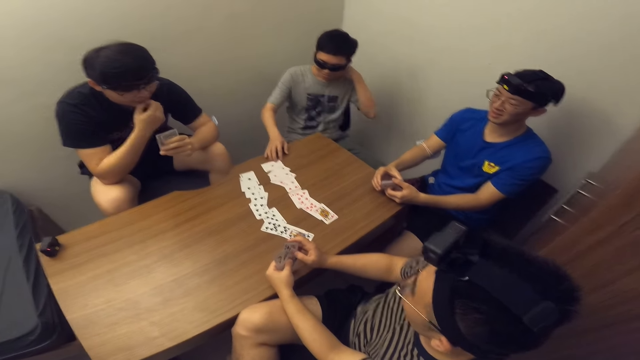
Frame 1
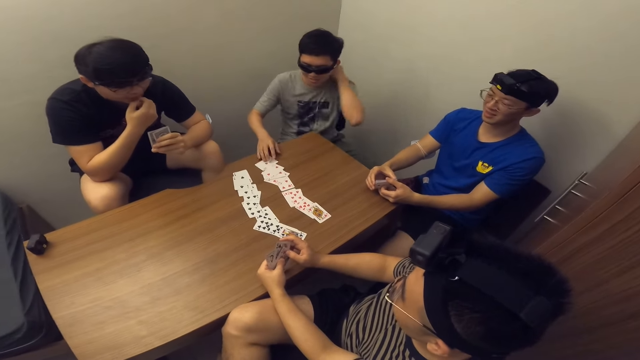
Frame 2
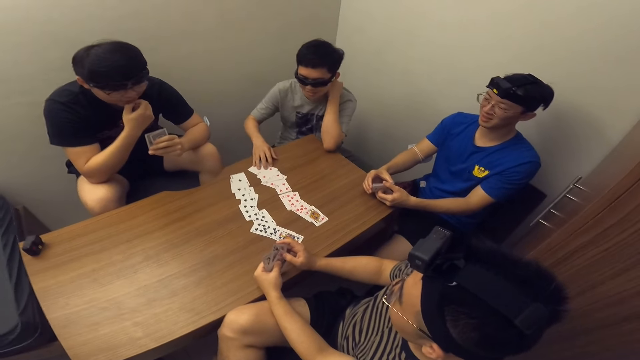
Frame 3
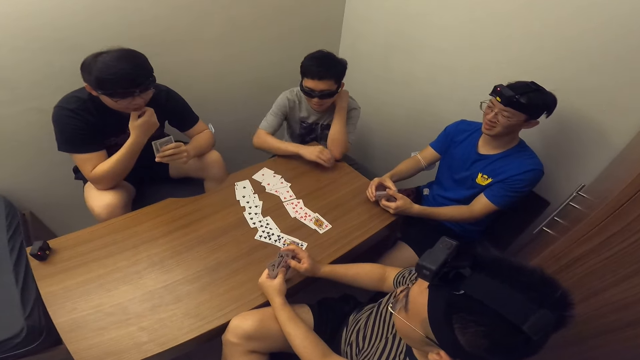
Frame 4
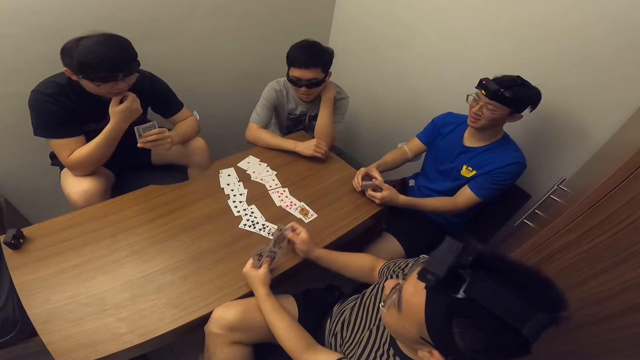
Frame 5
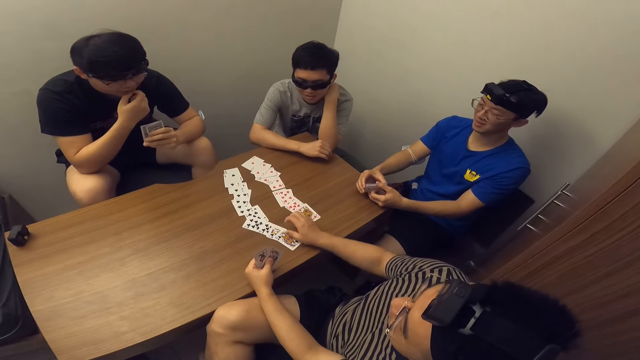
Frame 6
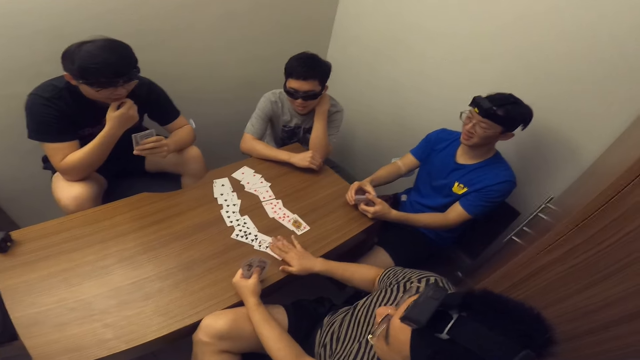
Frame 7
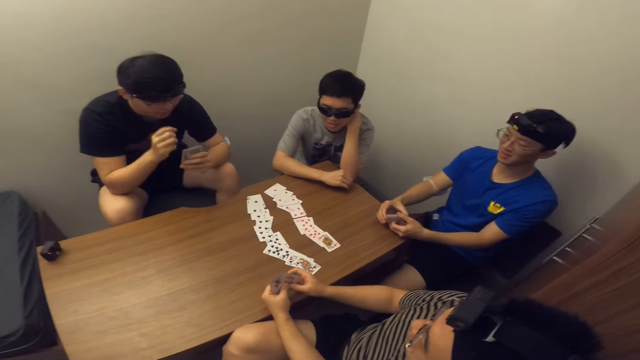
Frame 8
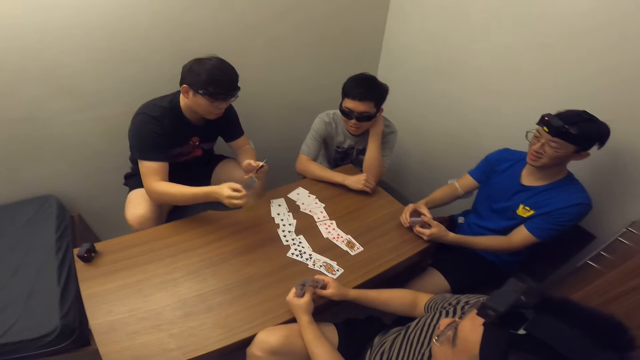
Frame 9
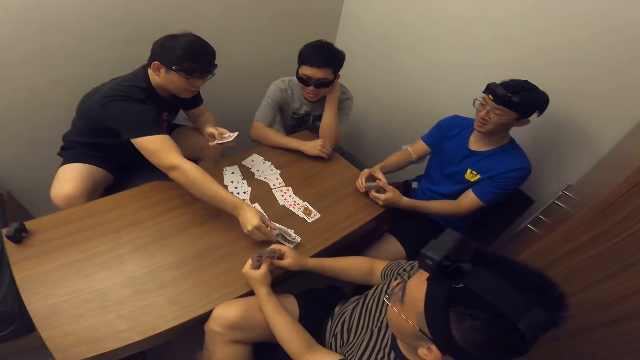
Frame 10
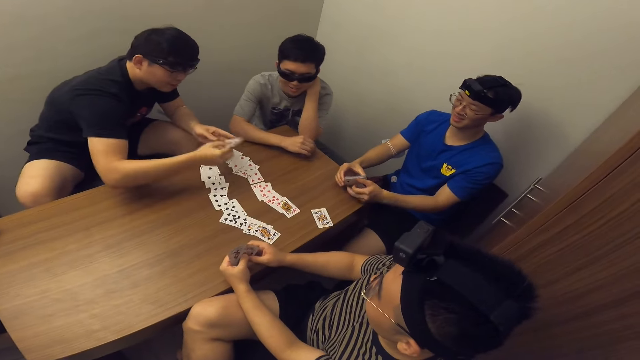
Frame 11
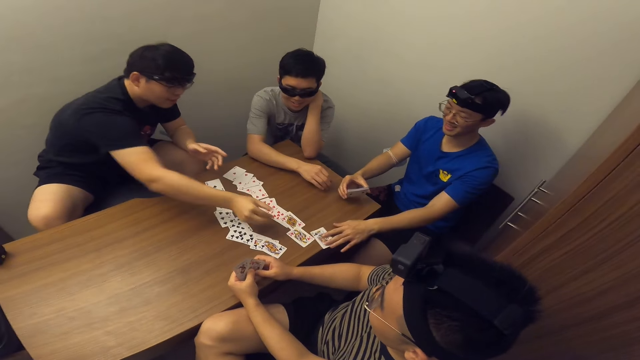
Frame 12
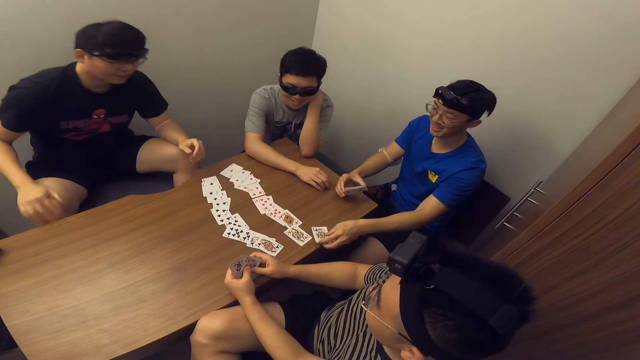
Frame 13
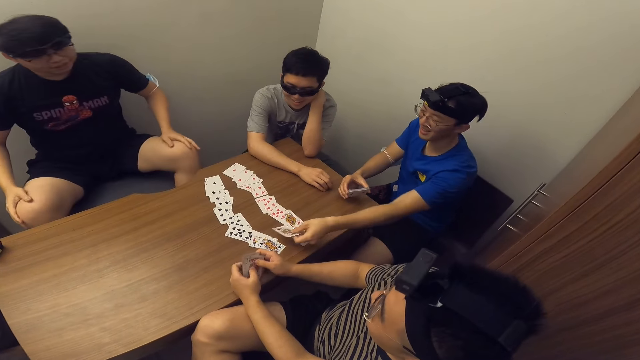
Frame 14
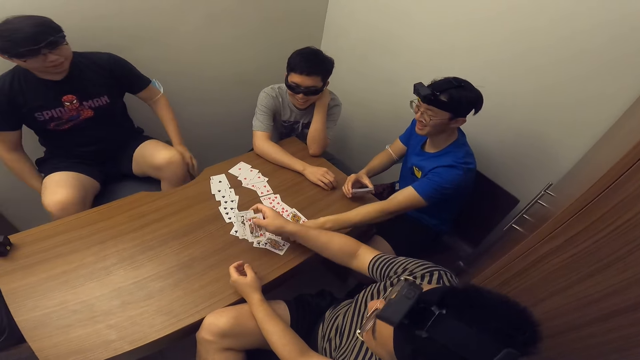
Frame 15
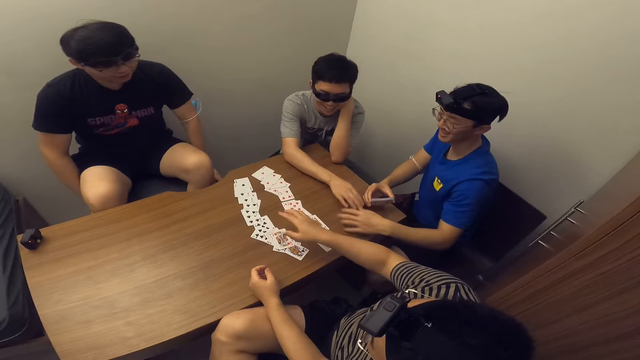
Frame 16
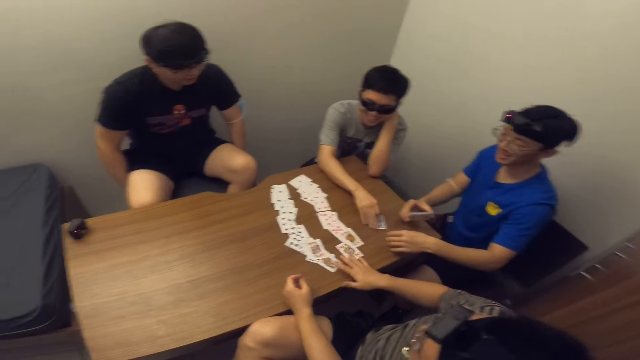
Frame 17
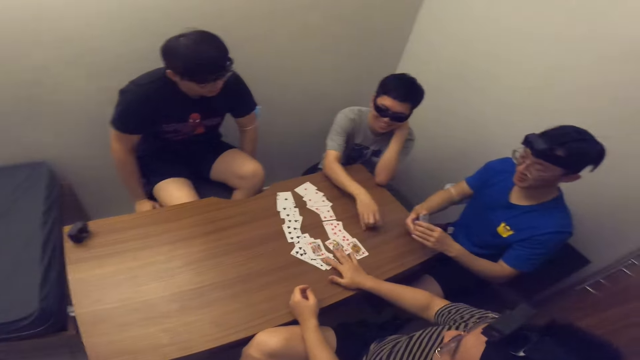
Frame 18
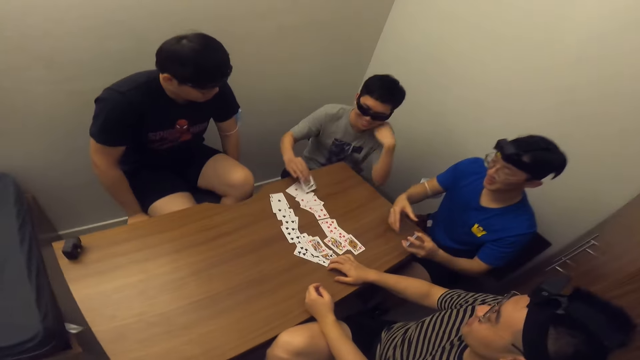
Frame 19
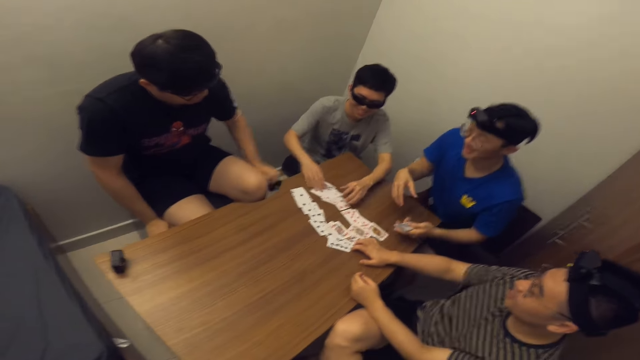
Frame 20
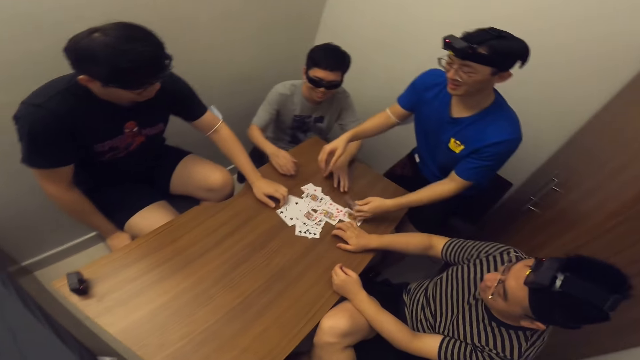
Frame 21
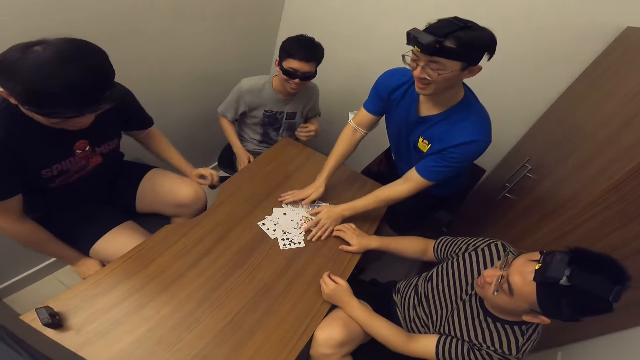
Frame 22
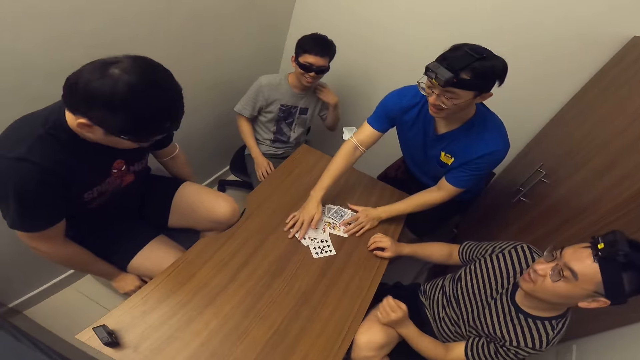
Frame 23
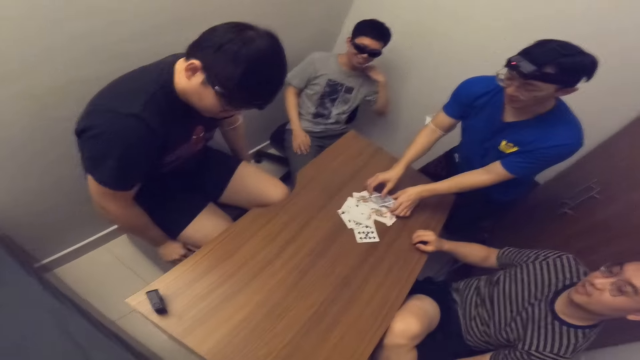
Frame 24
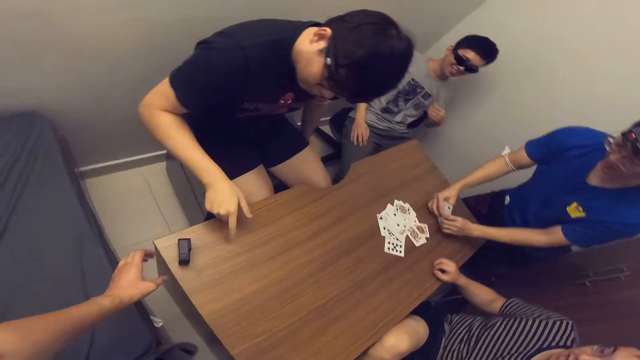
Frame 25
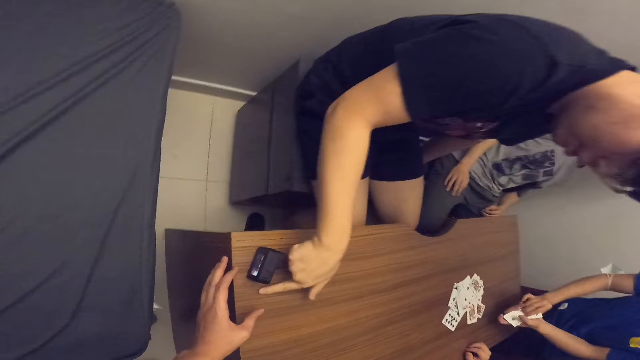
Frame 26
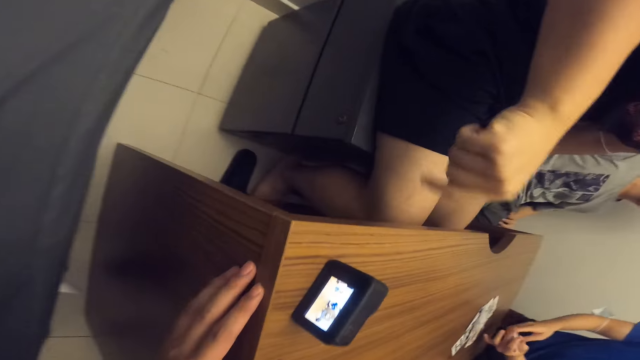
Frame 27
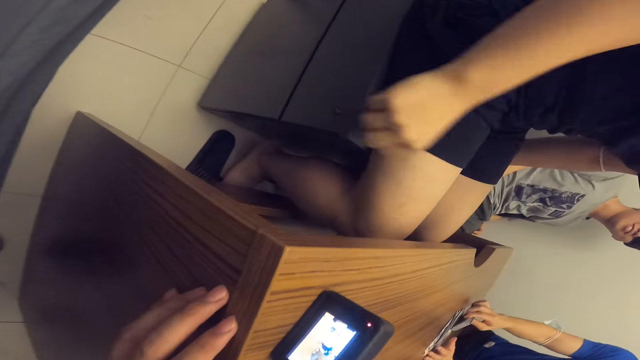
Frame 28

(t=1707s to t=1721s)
A man touches a card on the table with his right hand. The man puts his right hand on the table. Another man drops a card on the table. The first man stares at the cards. A third man drops a card on the table with his right hand. The second man stares at the cards. The third man drops another card on the table with his right hand. A fourth man adjusts a card on the table with his right hand. The fourth man picks the card and places the cards on the table. The third man stares at the cards. The second man drops another card on the table with his right hand. The first man picks the card. The first man adjusts a card on the table with his right hand. The first man places the card on the table. The fourth man stands up. The camera wearer moves around the table. The third man pushes the cards. The fourth man collects the cards and arranges cards on the table with both hands. The first man stares around. The second man looks around. The third man points at the video camera. The camera wearer stretches his left hand. He touches the table with his left hand. The third man touches the table with his left hand.

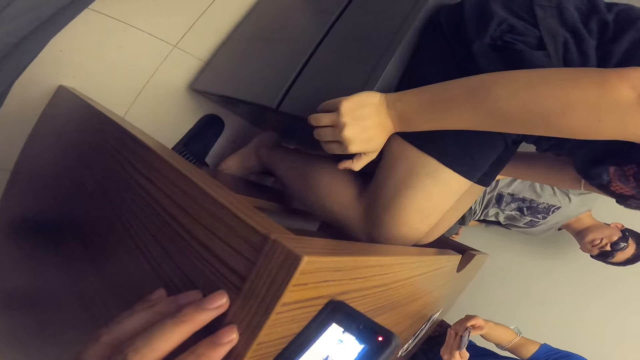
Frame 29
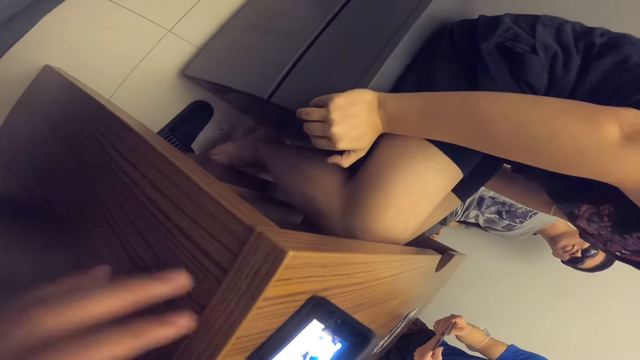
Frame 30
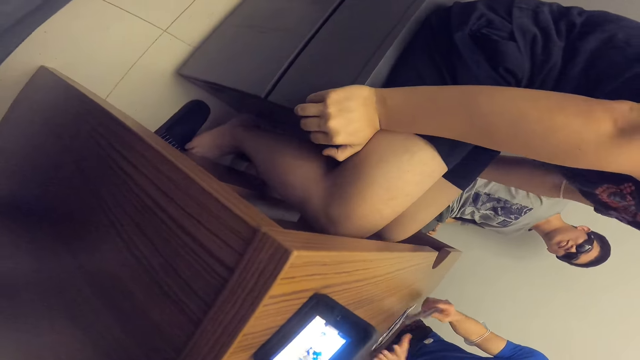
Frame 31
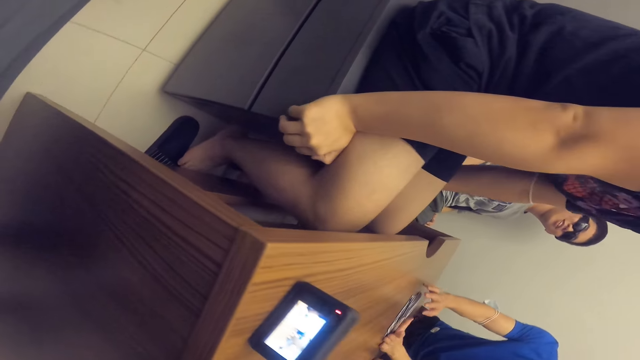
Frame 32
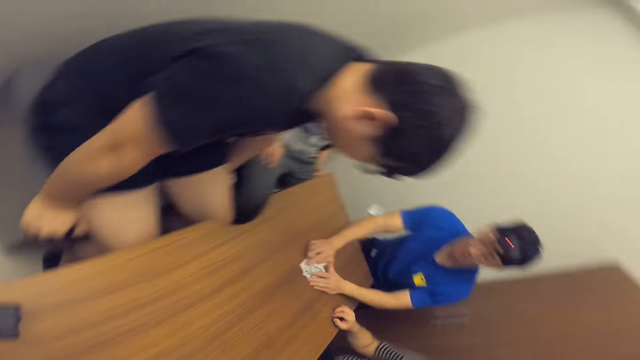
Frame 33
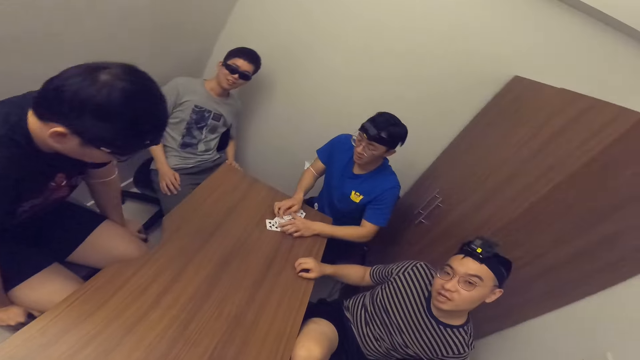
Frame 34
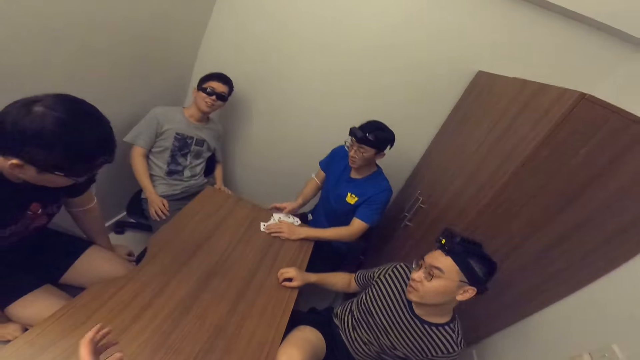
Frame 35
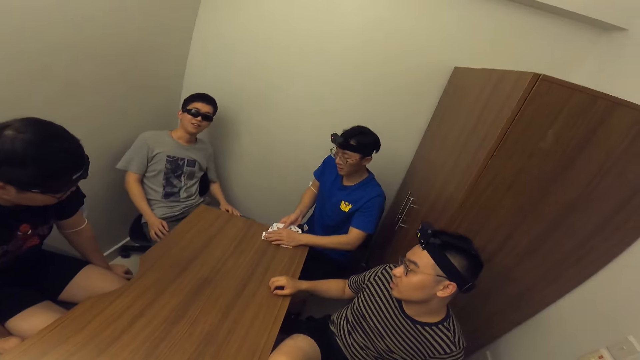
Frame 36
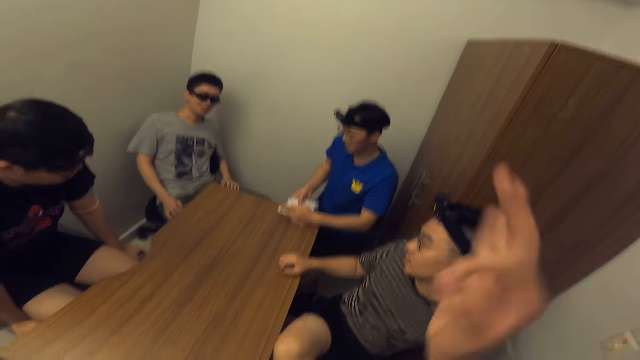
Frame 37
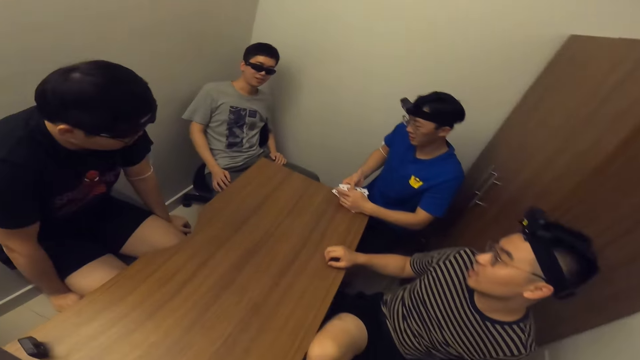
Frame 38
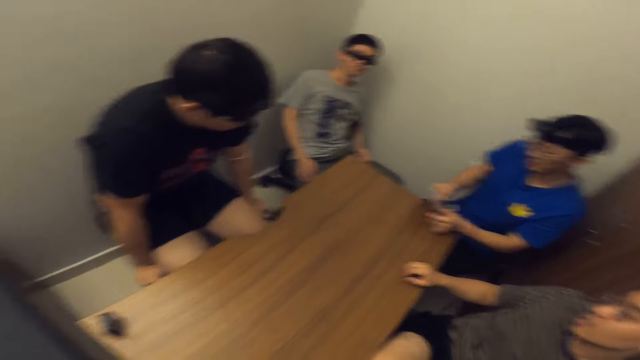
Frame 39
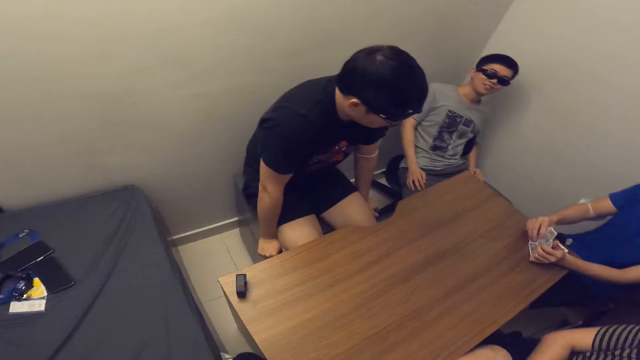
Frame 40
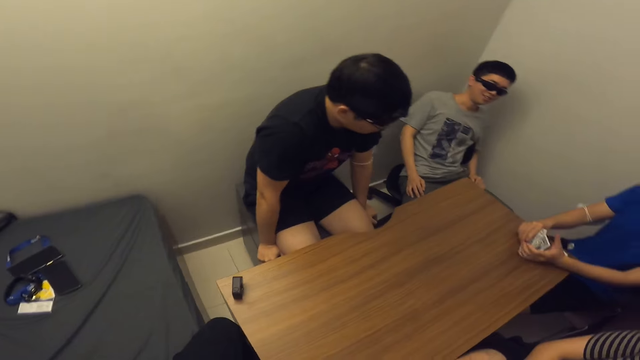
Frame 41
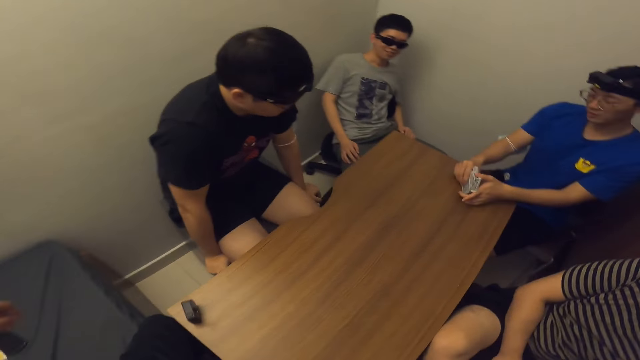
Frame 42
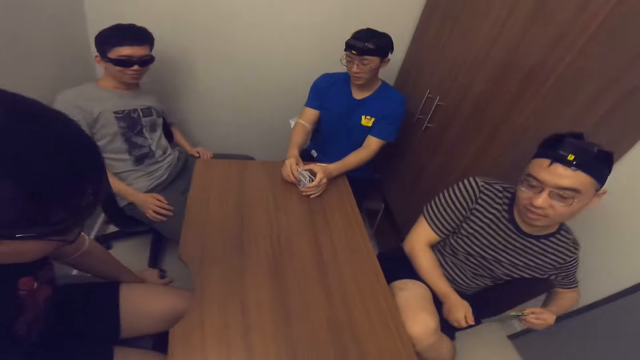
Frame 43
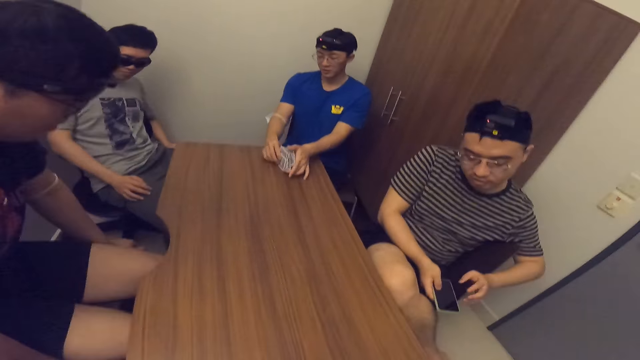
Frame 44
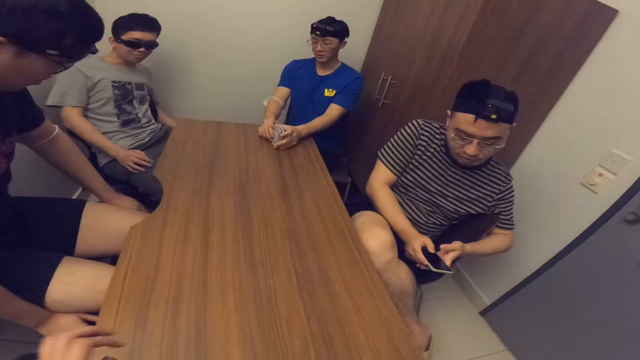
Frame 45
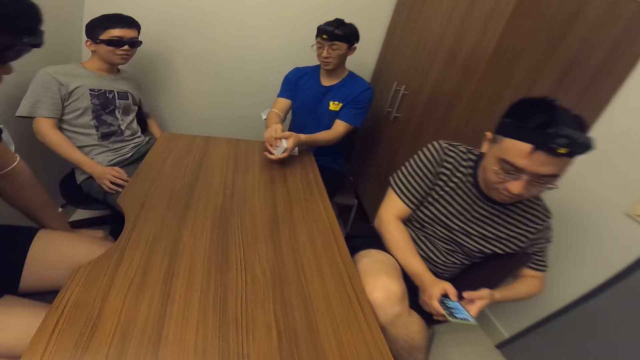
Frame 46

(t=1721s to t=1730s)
The camera wearer stares at the table. A person looks around. The camera wearer swings the hand. Another person arranges the cards. The camera wearer looks around. A third person operates the phone.
